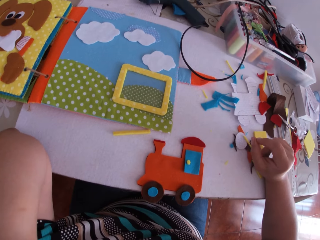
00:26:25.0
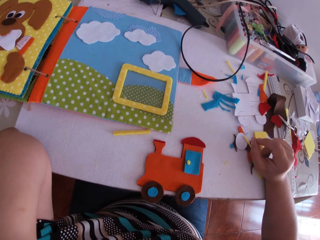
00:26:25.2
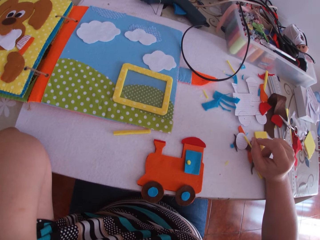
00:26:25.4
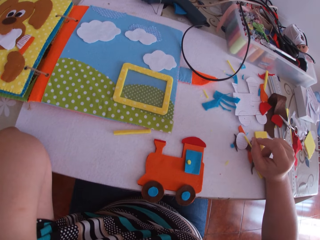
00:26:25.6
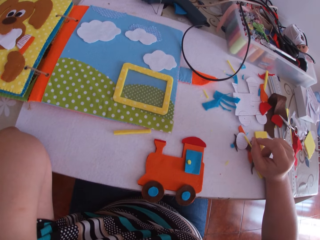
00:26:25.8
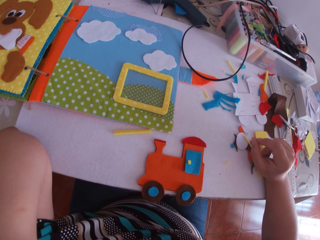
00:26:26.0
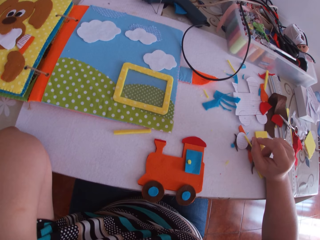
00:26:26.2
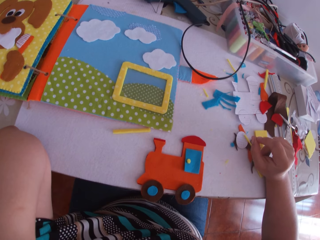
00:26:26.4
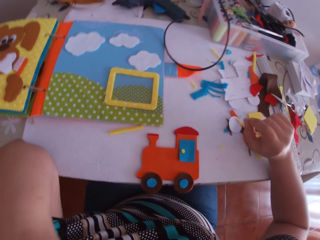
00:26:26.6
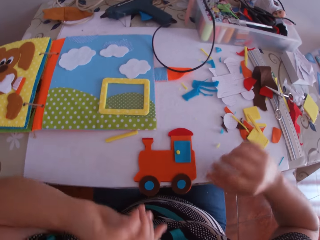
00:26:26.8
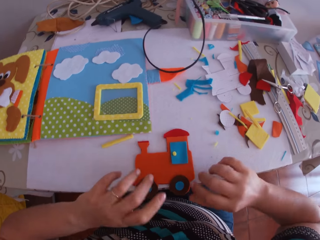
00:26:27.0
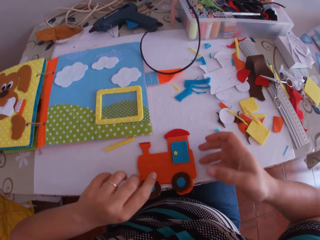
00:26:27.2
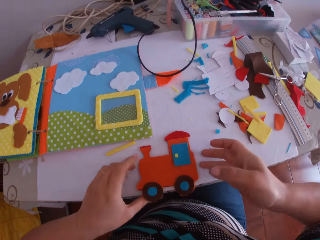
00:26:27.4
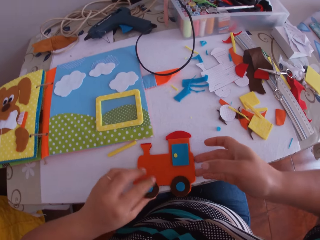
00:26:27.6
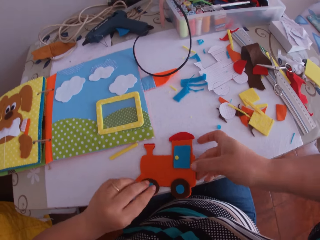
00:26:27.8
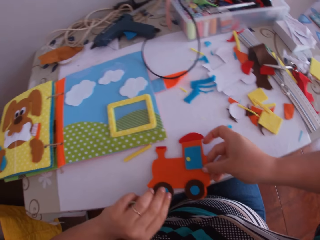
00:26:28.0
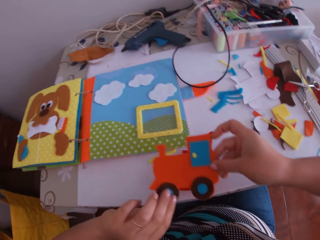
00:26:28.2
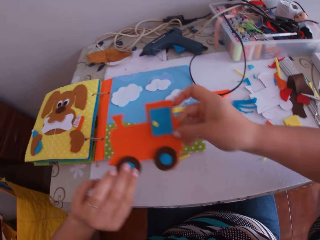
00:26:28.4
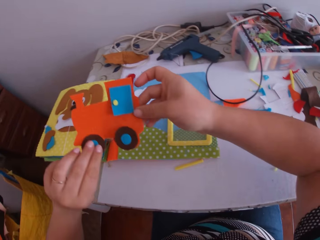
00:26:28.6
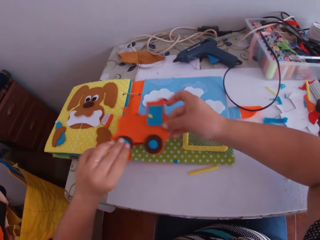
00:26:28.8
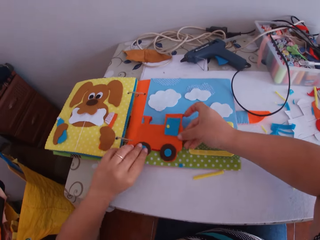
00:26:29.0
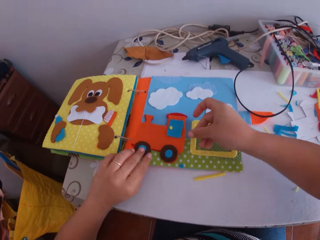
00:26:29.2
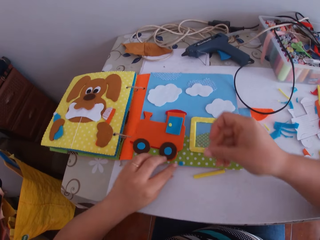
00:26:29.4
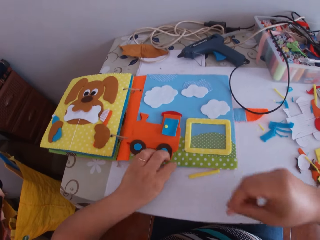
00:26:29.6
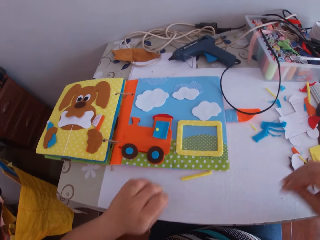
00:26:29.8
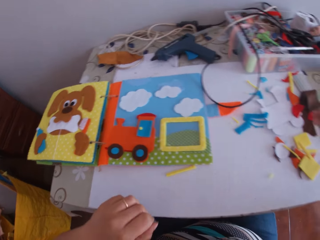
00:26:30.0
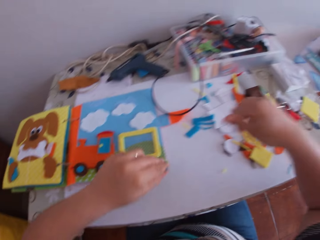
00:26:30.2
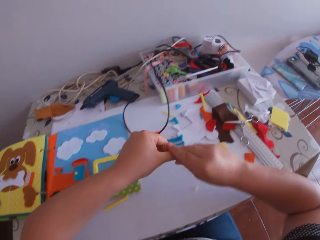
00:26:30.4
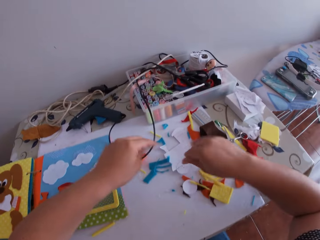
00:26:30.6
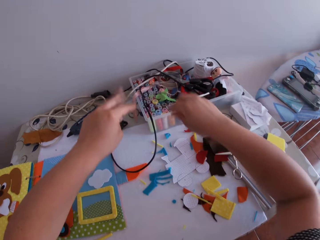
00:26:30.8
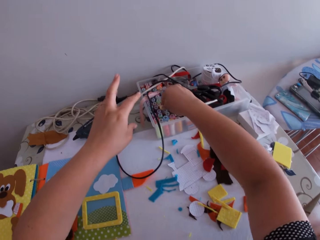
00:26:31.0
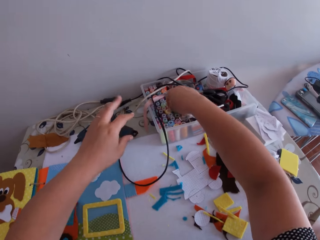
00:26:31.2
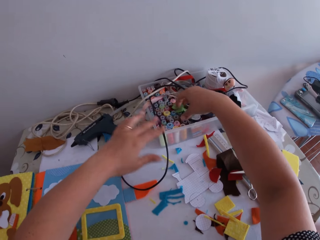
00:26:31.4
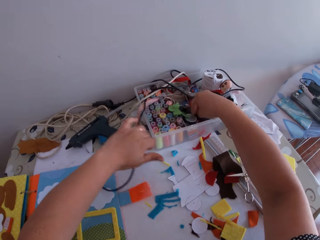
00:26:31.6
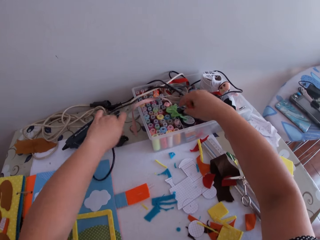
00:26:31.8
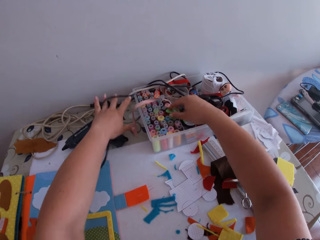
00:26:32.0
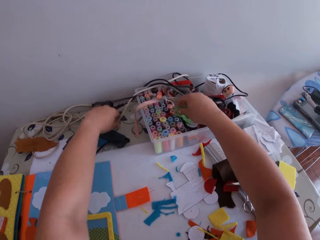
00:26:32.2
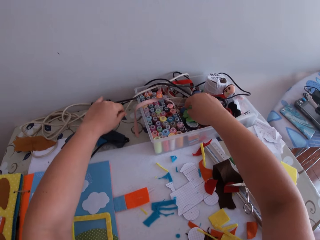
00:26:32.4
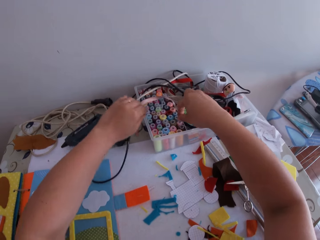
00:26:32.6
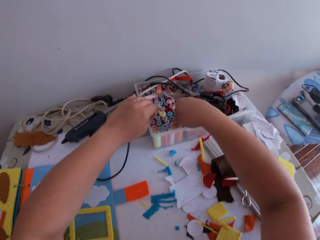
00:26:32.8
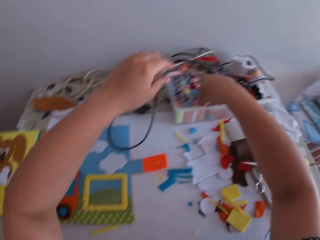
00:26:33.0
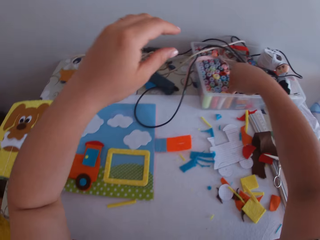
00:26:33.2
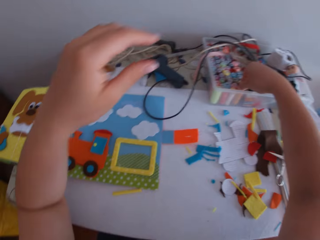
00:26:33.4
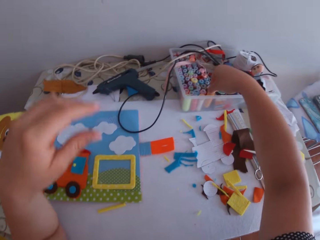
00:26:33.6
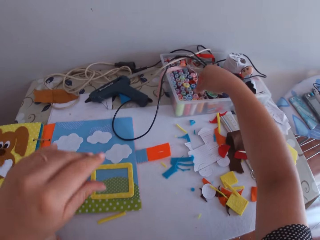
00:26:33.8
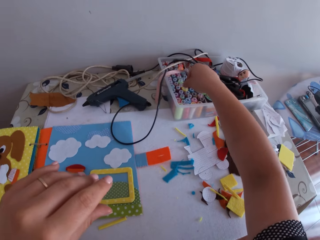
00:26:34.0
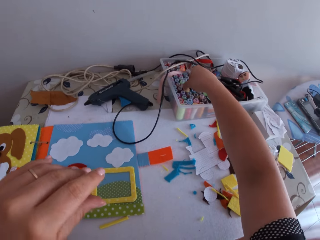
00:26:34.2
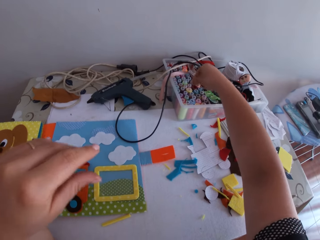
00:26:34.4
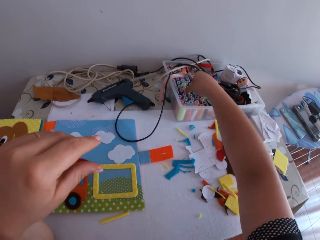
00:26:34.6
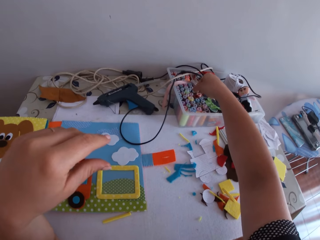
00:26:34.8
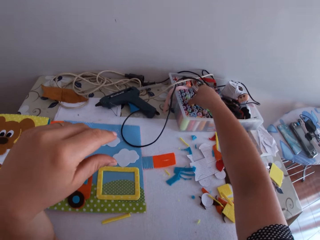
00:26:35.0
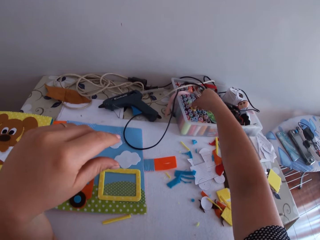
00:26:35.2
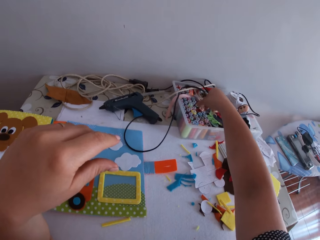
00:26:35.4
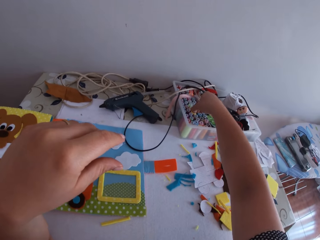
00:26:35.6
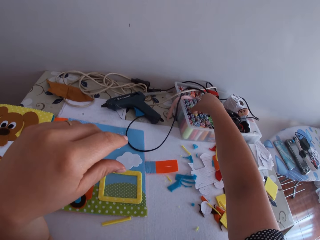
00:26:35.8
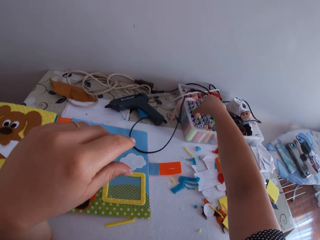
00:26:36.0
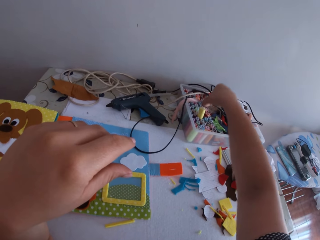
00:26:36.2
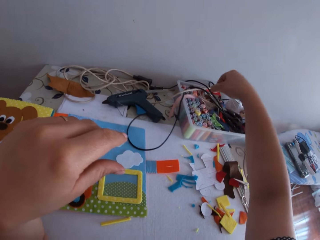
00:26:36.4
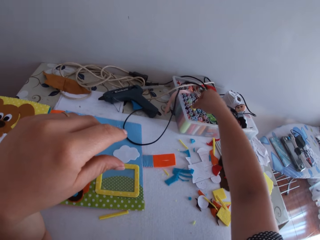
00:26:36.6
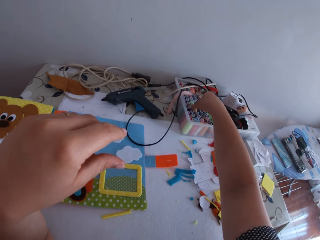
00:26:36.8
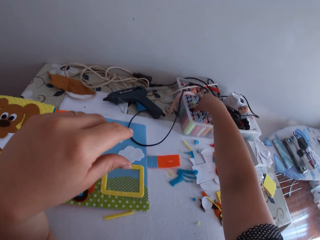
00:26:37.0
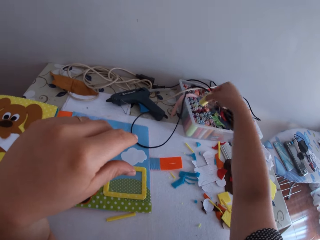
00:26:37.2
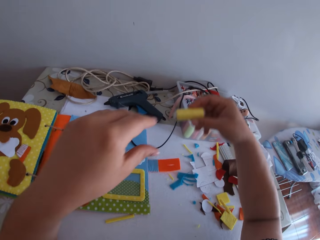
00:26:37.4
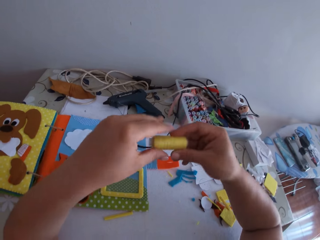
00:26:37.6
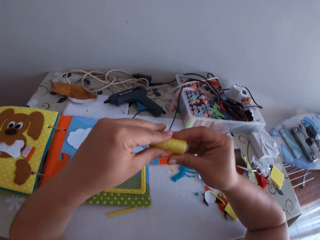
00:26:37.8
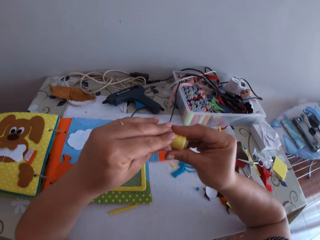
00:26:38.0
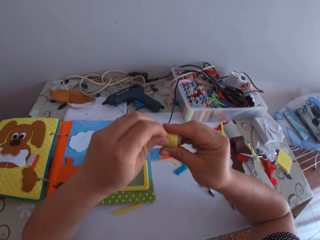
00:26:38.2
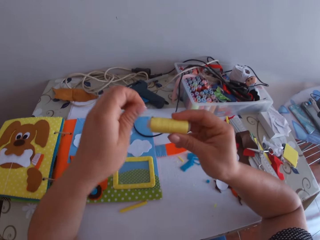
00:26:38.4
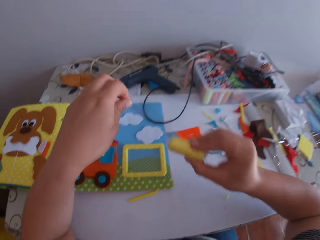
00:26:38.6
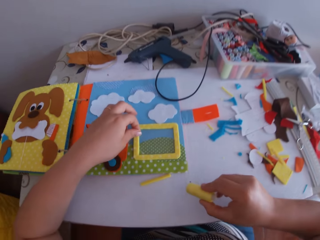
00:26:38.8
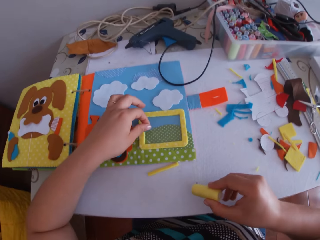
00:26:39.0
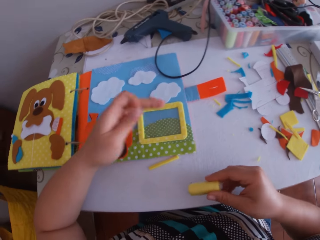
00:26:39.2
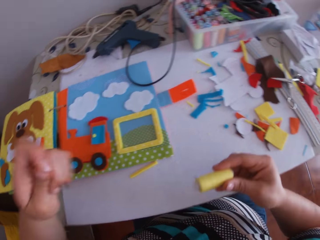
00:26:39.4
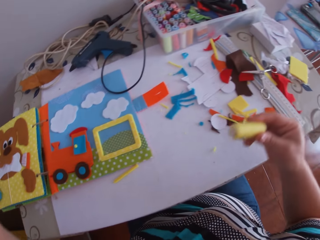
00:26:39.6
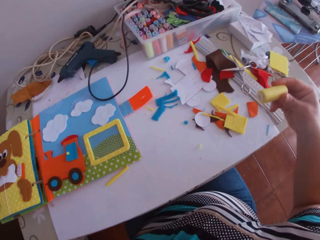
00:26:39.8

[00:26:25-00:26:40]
The camera wearer stares at the felt train craft. She swings her hand. She lifts the paper train with both hands and places the paper train on a binder with both hands. She swings her hand. She moves the cable. She touches the thread. She picks the thread from a pile of threads with her right hand. She holds the thread with both hands. She loosens the thread with her left hand. She pulls the thread.

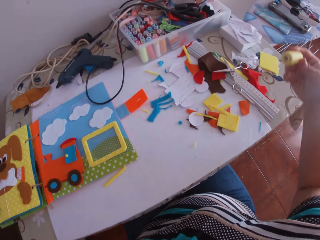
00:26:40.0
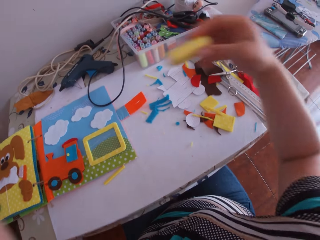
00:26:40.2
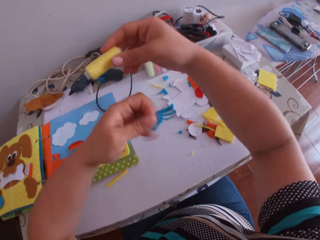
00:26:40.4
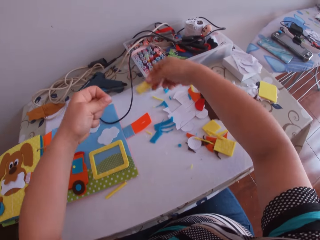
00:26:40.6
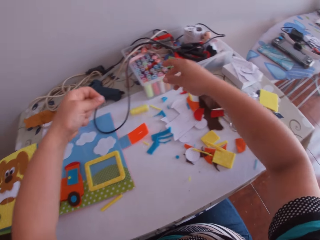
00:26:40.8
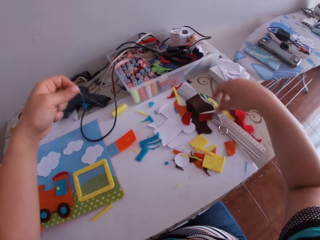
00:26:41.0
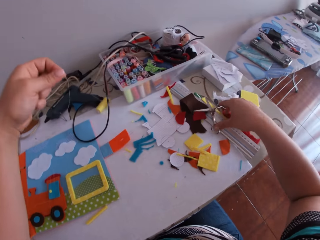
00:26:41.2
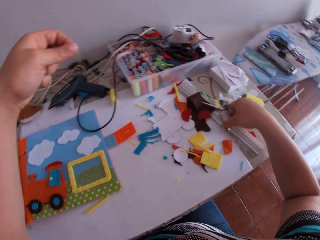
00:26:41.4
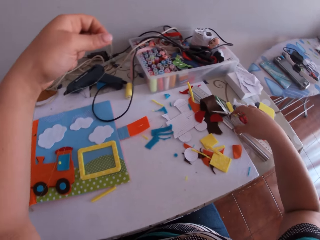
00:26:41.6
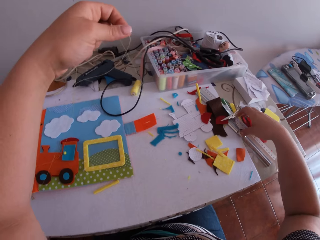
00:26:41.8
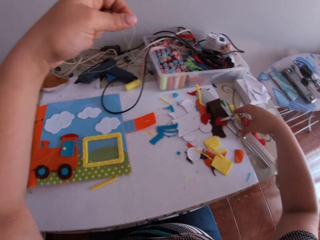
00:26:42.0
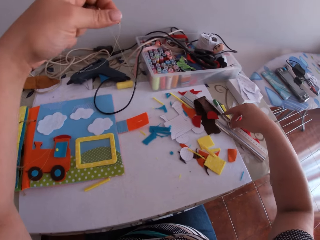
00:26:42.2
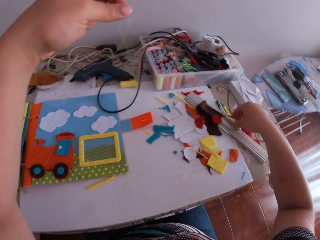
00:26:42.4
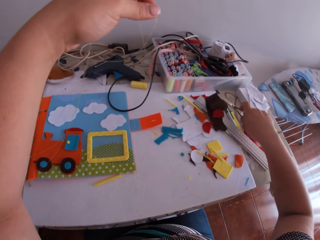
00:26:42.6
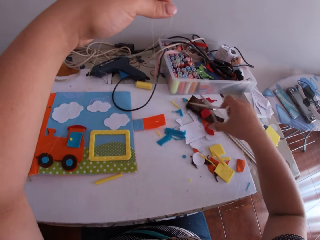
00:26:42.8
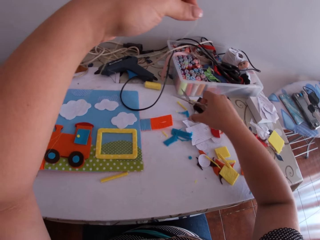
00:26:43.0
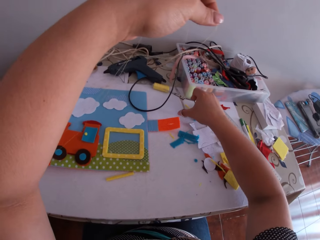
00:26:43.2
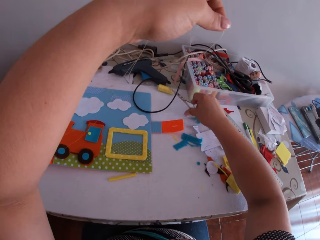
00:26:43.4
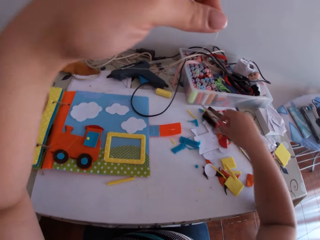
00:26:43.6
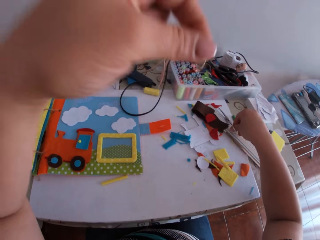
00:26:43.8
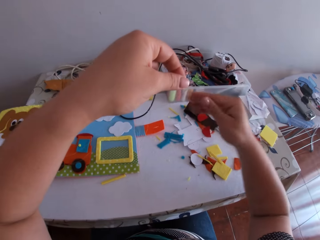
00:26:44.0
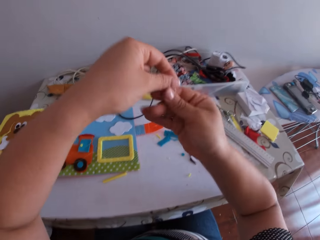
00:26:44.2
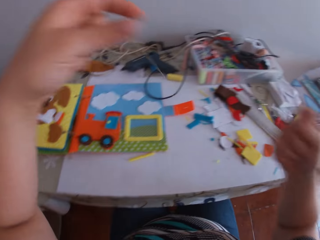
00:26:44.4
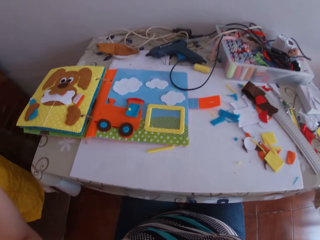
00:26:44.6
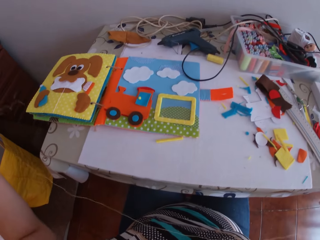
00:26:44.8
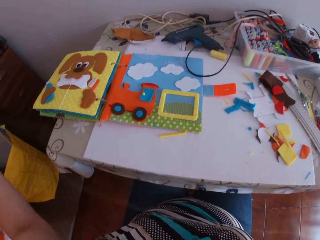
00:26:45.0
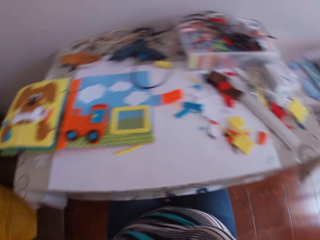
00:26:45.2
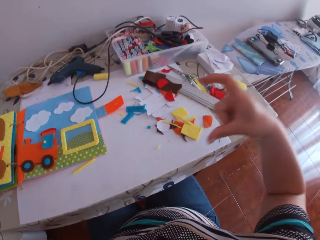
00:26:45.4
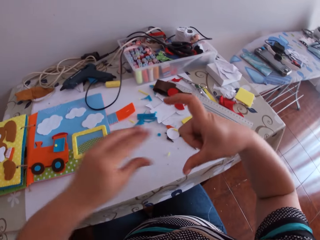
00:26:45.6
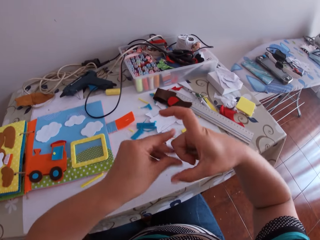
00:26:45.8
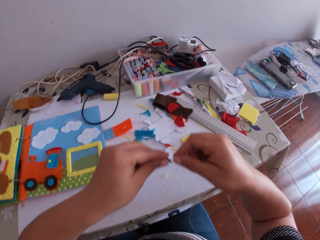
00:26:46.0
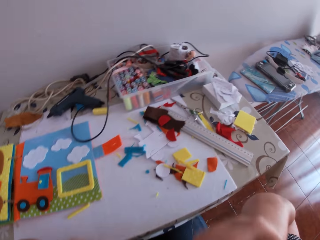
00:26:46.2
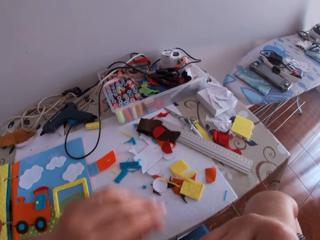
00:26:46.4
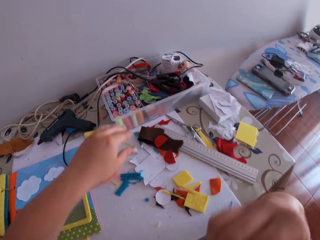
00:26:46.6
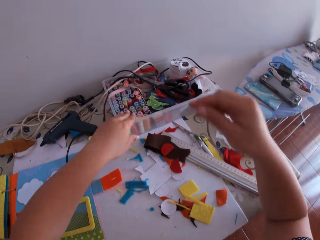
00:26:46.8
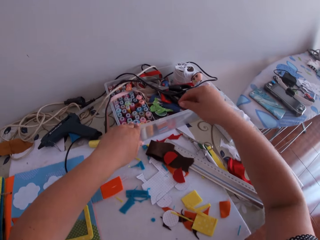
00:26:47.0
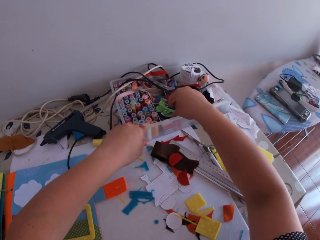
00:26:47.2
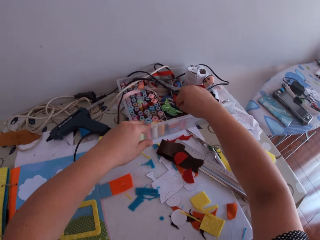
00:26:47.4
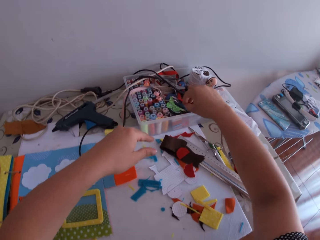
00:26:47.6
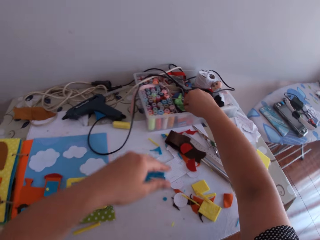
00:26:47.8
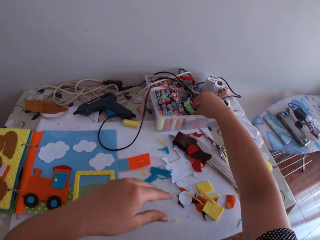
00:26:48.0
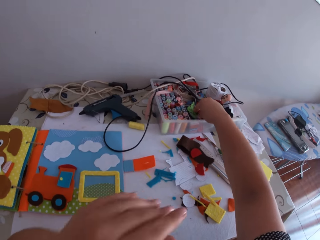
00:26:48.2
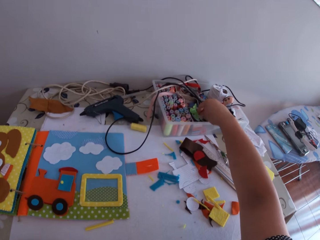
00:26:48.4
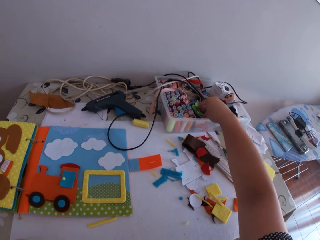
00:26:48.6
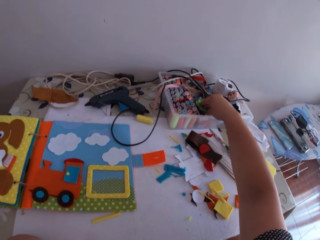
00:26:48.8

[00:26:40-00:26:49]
The camera wearer drops the thread with her right hand. She swings her hand. She picks a pair of scissors on the table with her right hand. She swings her hand. She cuts the thread with the scissors in her right hand. She drops the scissors on the table with her right hand. She swings her hand. She adjusts the thread with both hands. She holds the thread. She swings her hand. She puts the thread in her mouth with both hands. She touches something. She swings her hand. She picks a felt material.
